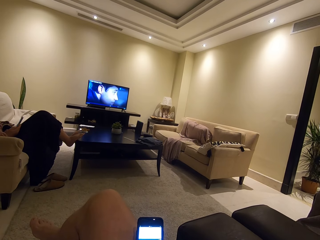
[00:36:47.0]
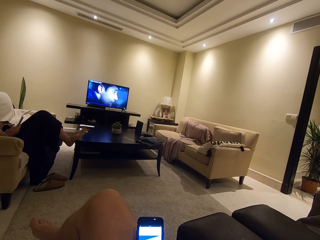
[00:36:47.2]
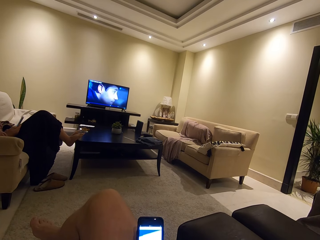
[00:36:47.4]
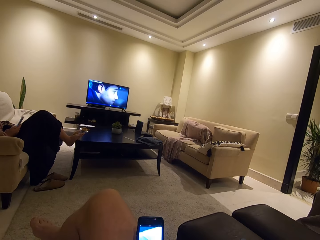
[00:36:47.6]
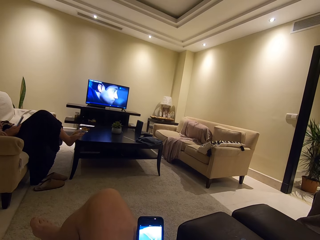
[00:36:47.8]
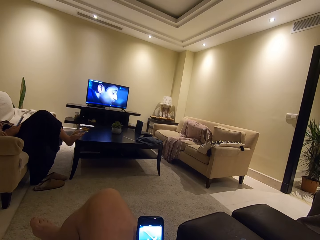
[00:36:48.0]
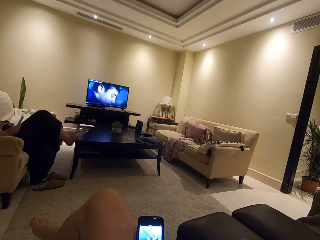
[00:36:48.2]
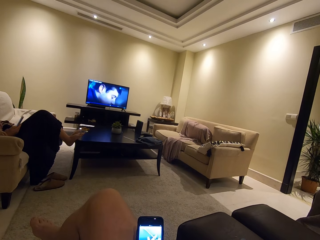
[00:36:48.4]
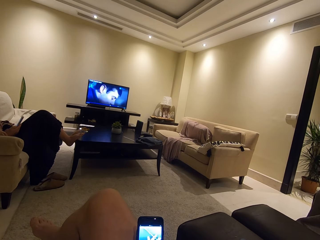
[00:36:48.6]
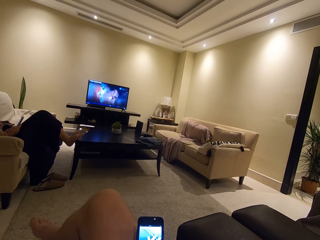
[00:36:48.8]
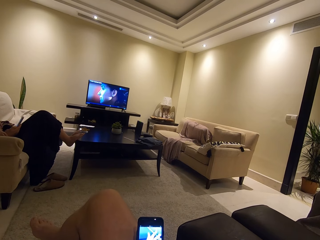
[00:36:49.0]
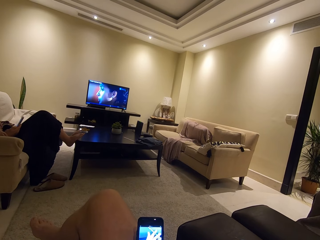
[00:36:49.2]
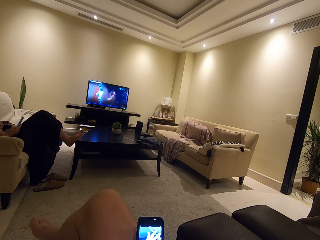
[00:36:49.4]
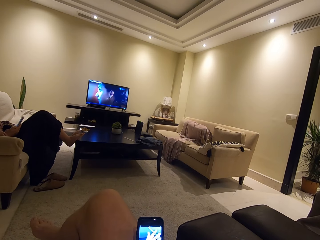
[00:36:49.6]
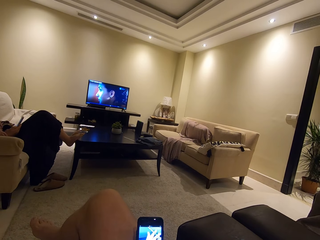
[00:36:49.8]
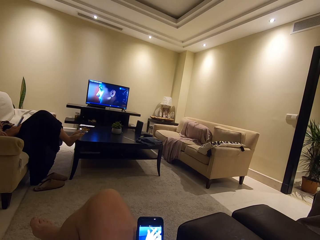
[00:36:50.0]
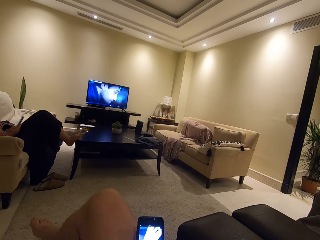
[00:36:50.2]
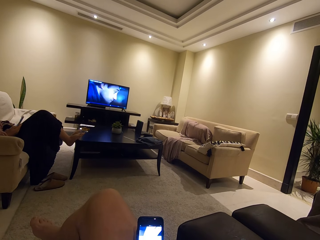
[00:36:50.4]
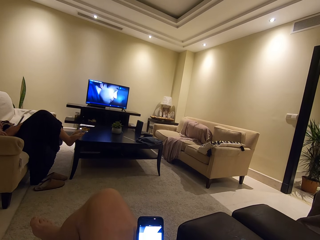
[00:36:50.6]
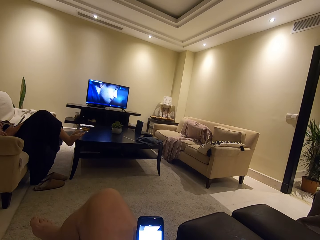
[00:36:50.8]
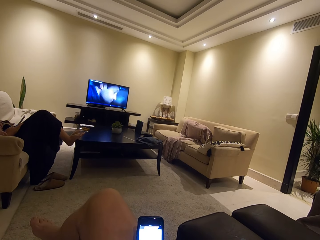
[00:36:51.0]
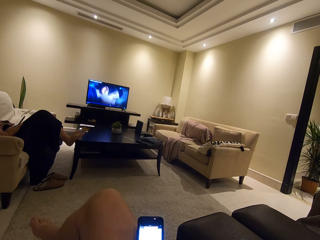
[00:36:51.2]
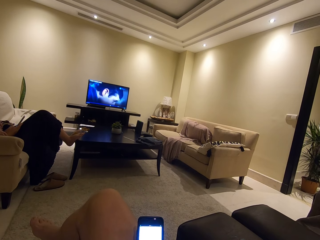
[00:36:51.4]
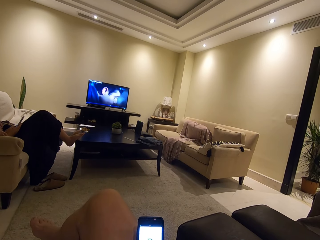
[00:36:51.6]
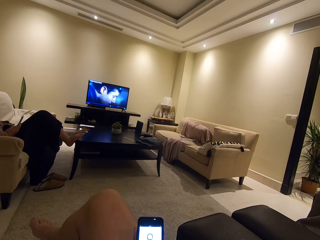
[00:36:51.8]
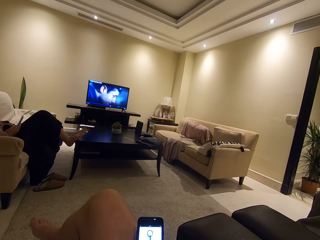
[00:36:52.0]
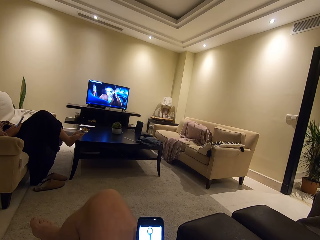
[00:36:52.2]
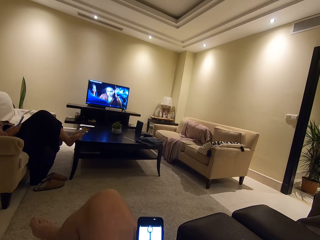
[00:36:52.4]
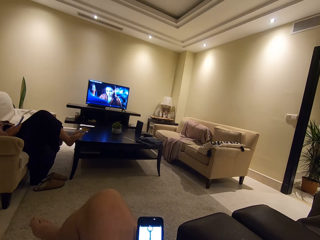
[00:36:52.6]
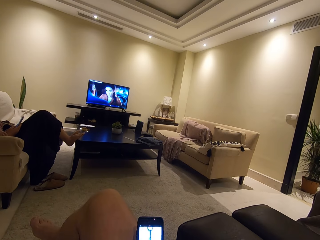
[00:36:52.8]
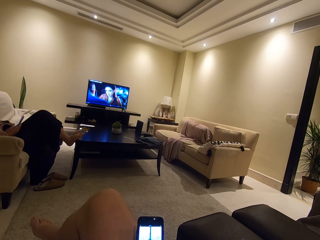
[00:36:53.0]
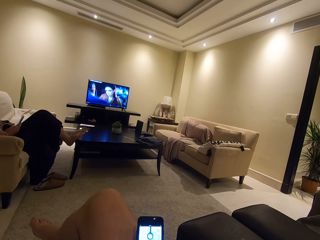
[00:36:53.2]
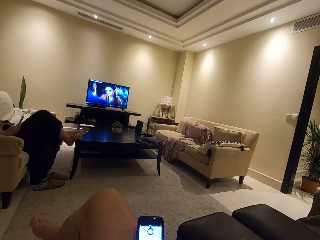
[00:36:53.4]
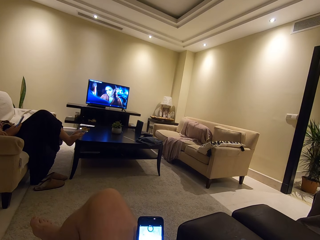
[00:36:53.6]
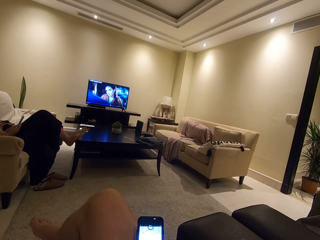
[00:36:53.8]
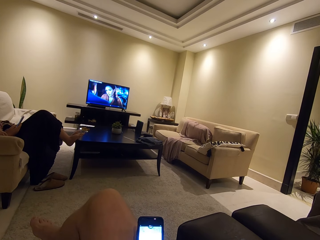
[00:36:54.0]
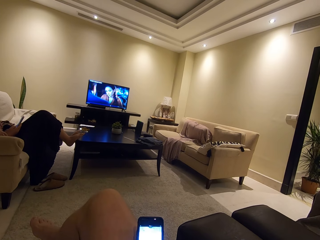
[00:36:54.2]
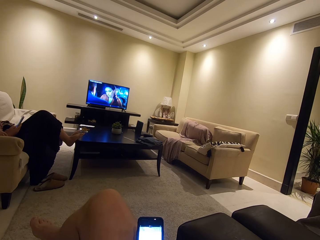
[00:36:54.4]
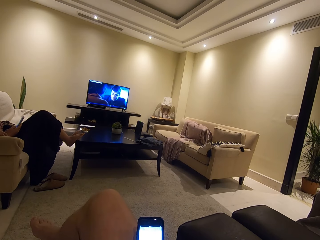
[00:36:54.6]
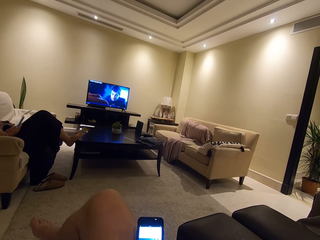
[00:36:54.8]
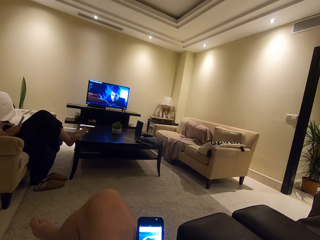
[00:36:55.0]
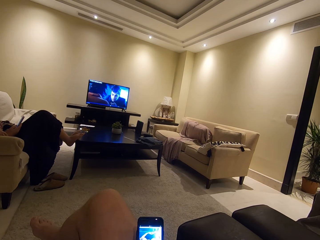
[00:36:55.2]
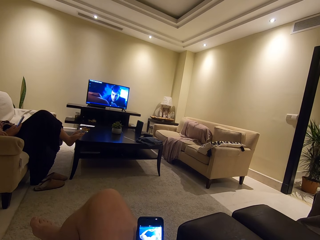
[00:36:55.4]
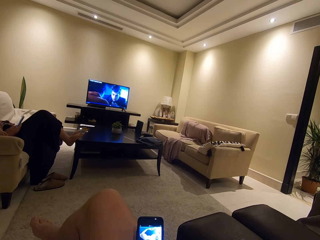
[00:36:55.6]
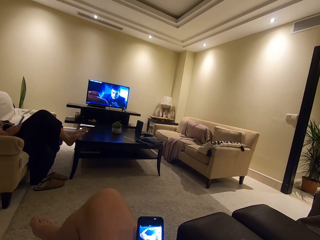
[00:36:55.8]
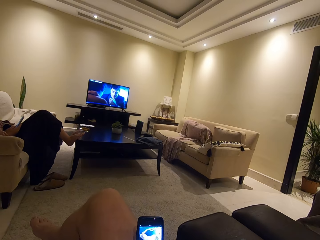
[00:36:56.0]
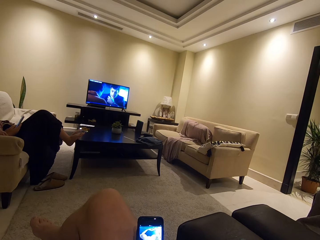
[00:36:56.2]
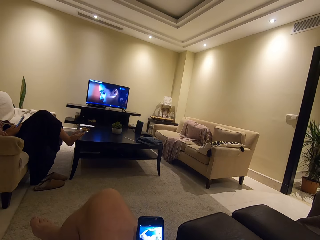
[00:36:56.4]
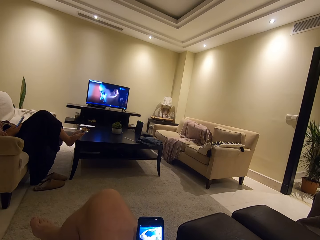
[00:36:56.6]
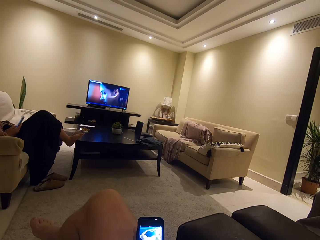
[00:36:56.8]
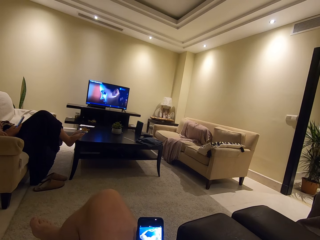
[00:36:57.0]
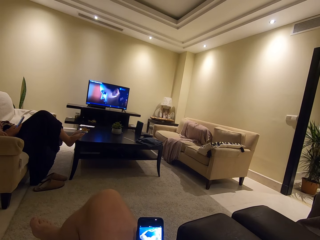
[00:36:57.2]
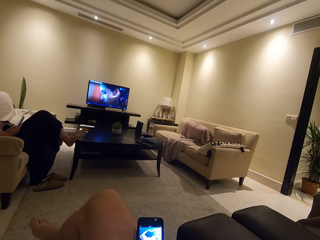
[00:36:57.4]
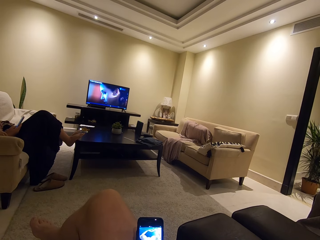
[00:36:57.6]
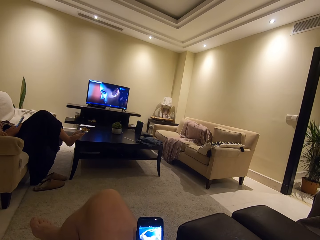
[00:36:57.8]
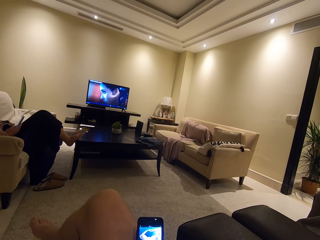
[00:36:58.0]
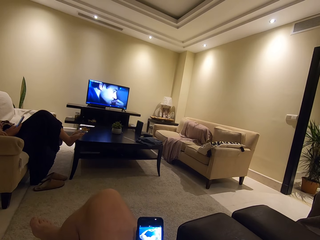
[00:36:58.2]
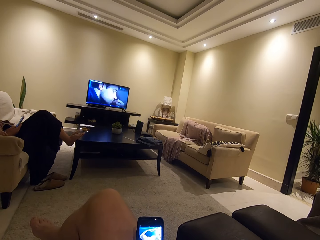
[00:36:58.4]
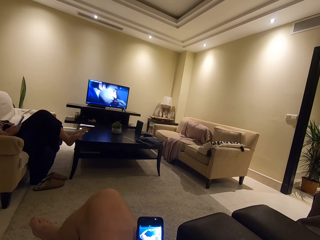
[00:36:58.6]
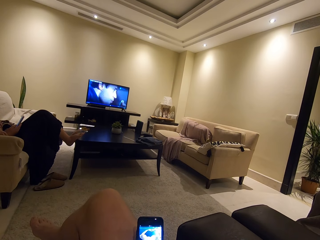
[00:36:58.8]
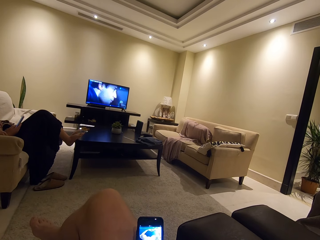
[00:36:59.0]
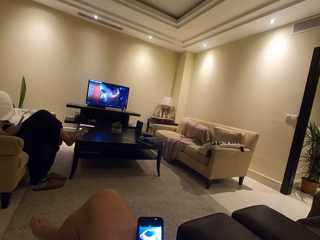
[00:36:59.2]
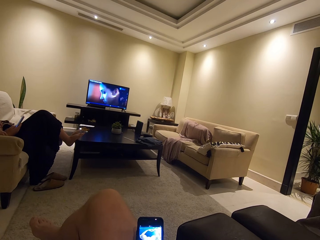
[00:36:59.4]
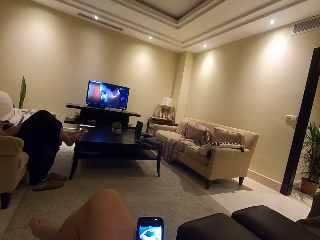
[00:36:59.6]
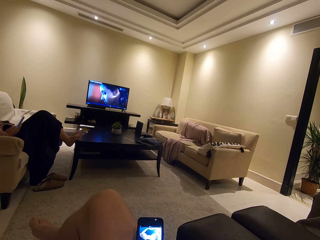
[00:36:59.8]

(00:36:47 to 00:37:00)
A woman scrolls through the phone. The camera wearer stares at the phone.

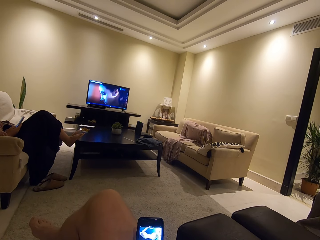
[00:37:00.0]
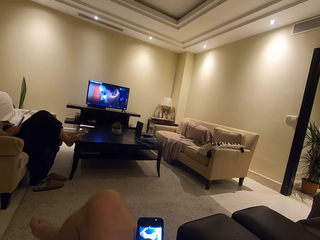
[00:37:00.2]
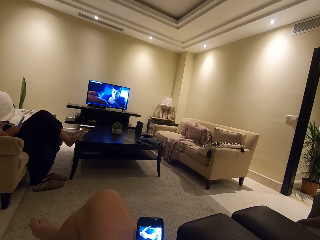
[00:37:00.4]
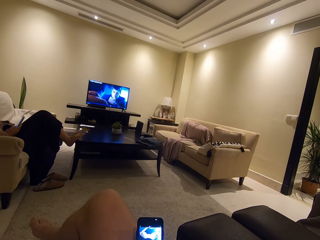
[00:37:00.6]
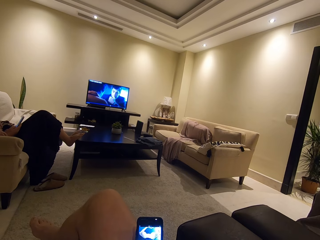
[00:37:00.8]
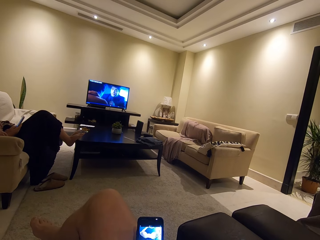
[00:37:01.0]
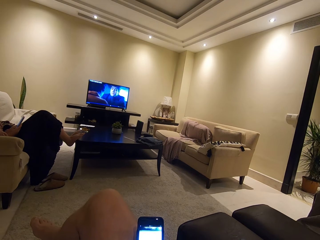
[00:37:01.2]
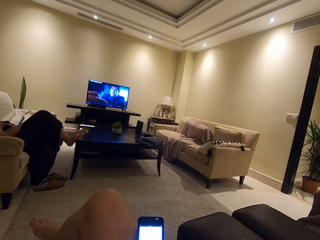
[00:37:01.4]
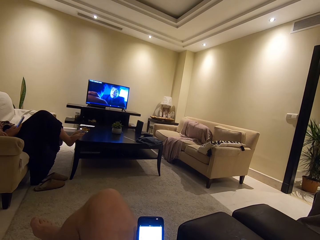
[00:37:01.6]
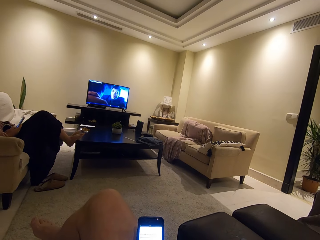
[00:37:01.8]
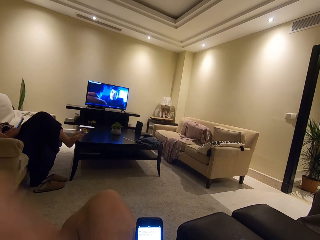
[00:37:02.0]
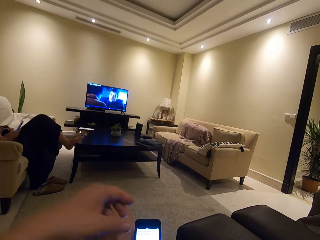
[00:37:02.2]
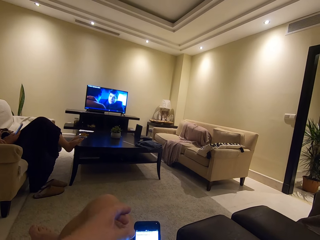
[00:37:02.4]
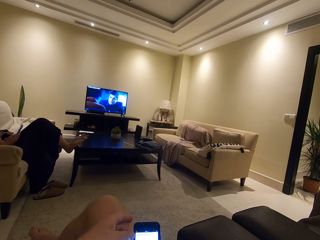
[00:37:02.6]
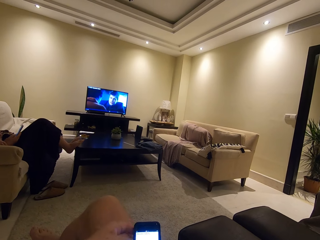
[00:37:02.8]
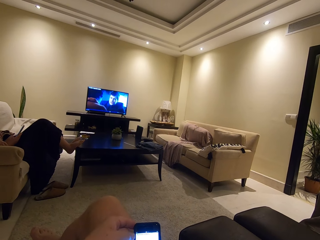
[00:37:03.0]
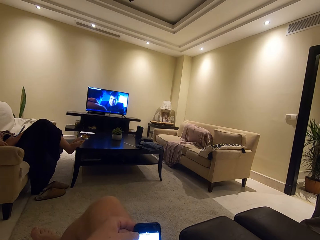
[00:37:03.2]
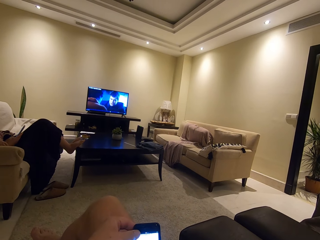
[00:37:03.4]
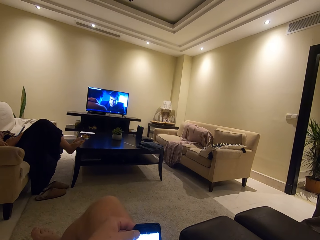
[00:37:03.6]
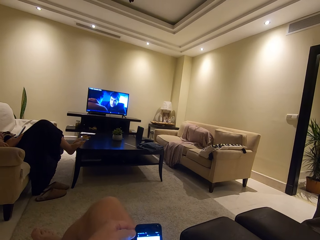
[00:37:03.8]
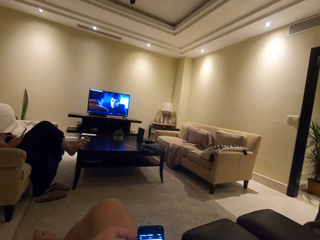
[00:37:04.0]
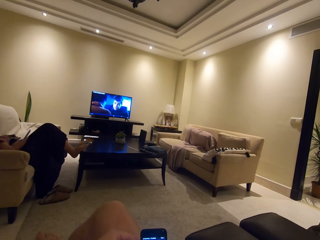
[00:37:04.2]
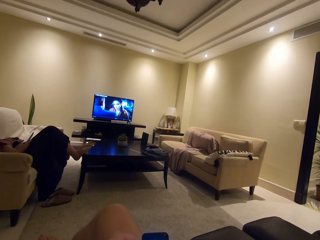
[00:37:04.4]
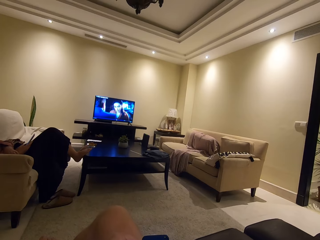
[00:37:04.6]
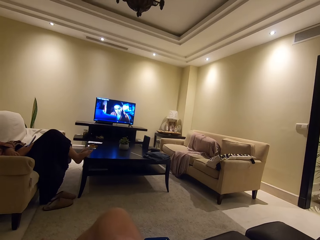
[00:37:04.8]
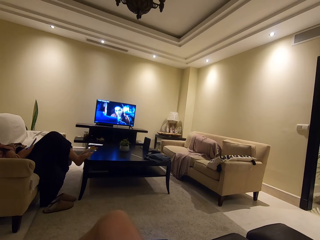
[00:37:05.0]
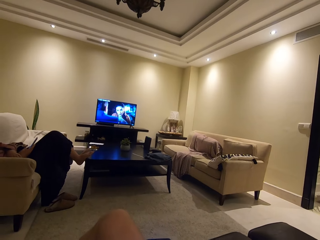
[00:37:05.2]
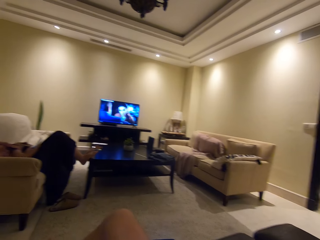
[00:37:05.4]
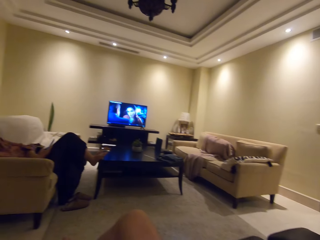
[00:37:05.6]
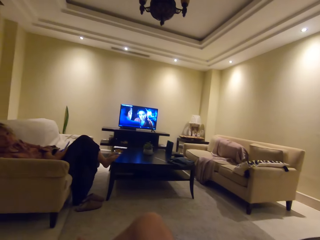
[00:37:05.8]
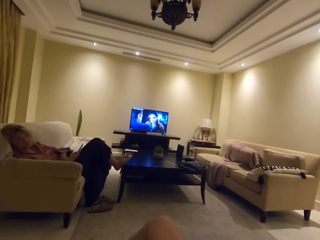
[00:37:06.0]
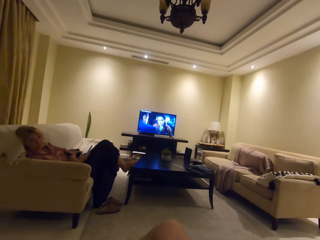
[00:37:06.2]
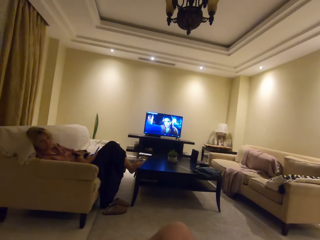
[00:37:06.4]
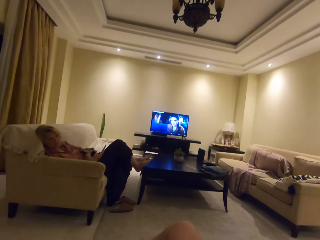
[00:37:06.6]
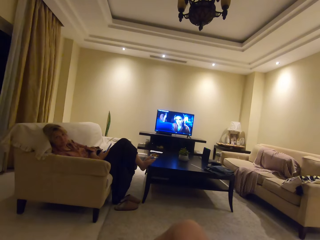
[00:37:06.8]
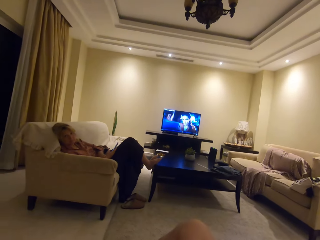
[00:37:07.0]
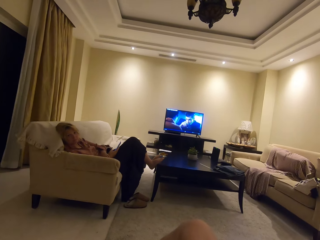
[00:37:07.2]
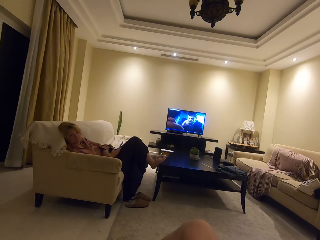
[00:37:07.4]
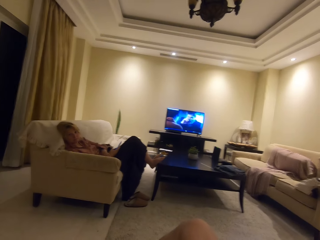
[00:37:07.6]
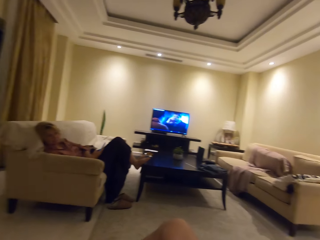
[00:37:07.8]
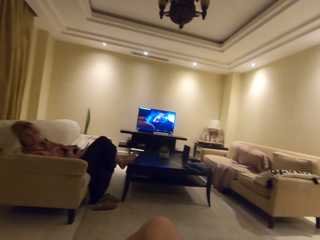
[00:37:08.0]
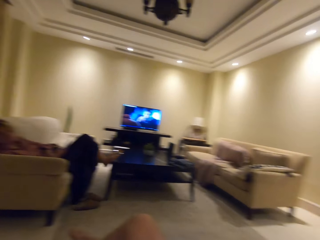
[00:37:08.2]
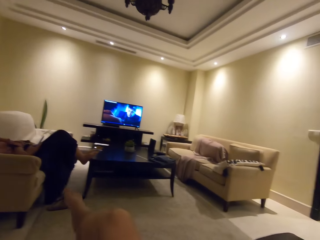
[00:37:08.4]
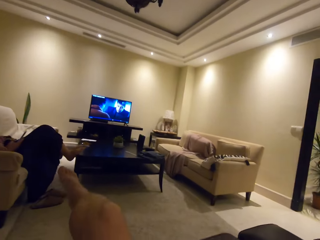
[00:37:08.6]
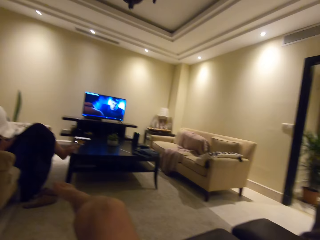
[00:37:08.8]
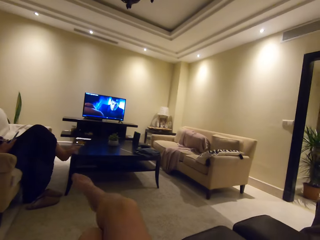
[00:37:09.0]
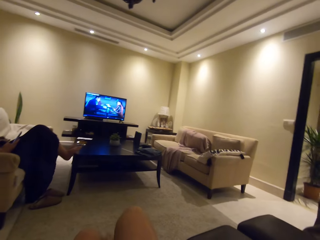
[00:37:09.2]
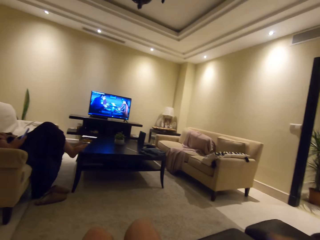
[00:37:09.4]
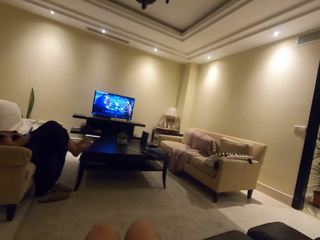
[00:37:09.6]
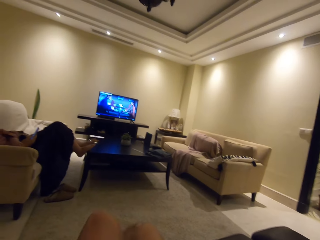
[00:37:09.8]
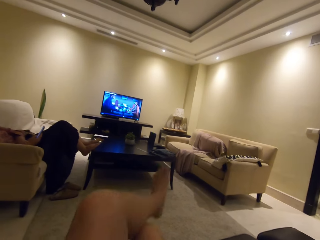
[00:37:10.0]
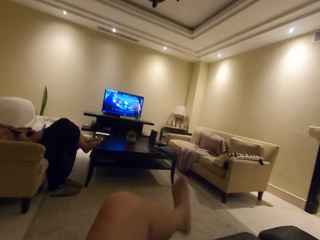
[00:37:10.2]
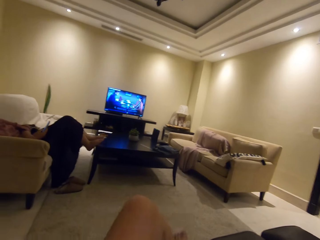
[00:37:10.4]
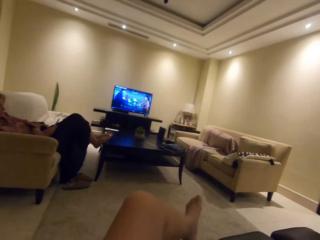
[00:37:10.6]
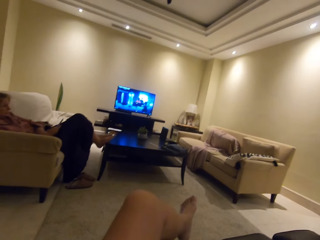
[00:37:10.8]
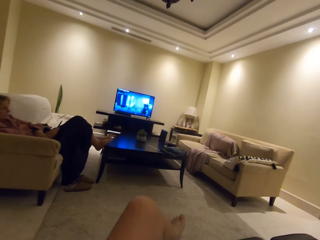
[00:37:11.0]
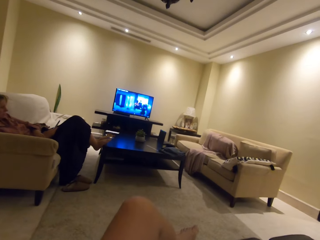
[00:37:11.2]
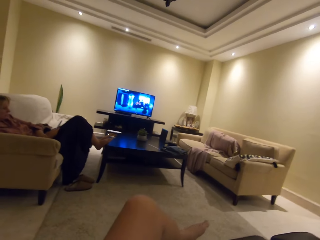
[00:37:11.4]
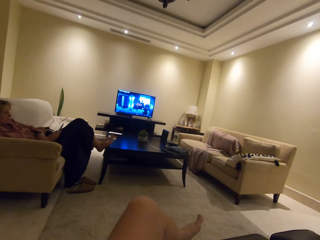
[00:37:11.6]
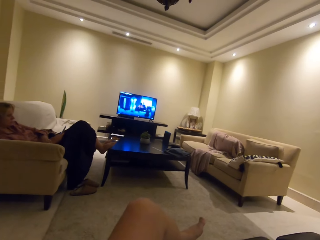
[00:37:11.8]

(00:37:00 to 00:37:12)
The camera wearer scrolls through the phone. He operates the phone. He looks at a woman. He looks around the room. He removes his right leg from the left leg. He places his left leg on the right leg. He watches a television.
